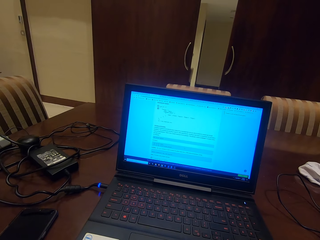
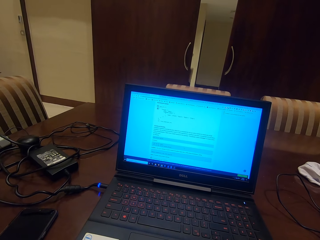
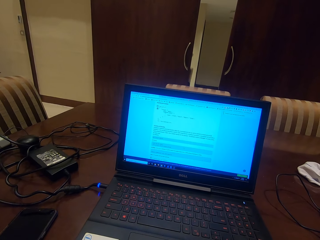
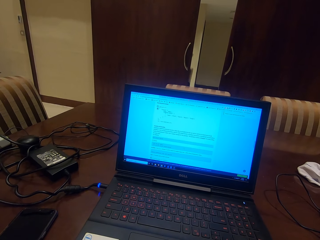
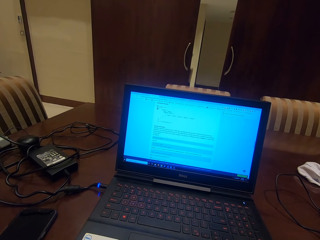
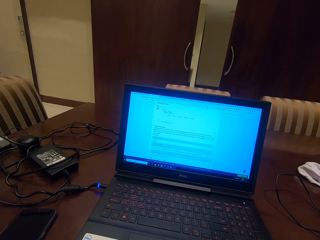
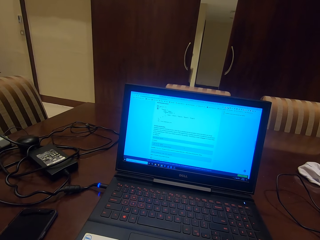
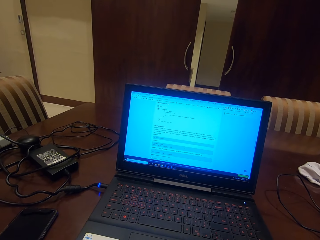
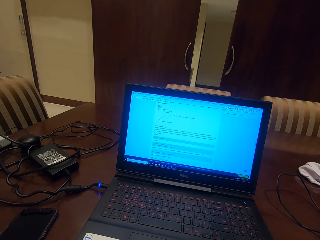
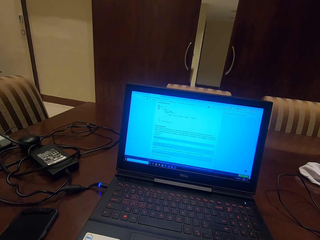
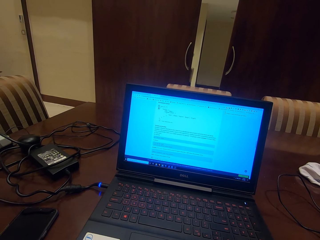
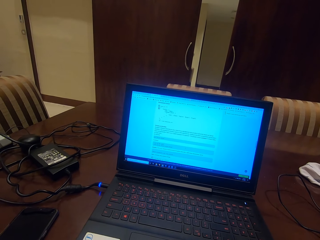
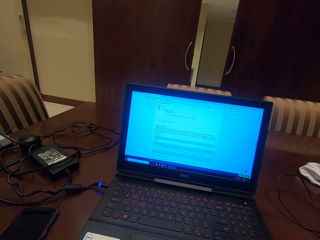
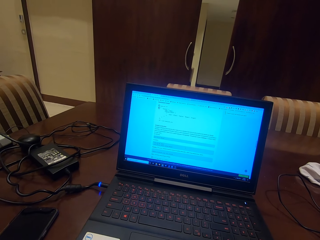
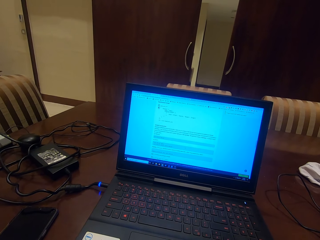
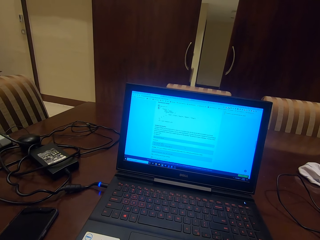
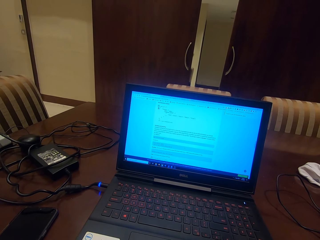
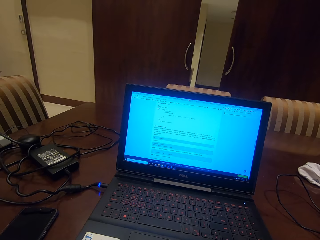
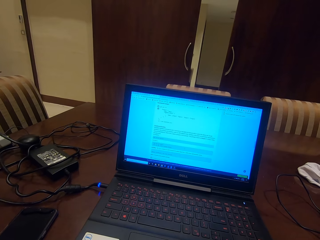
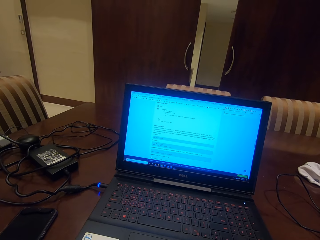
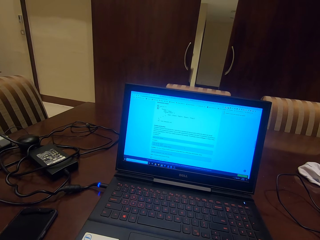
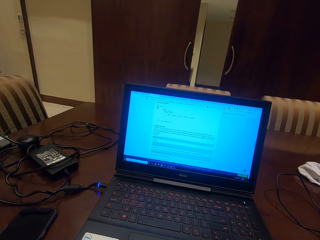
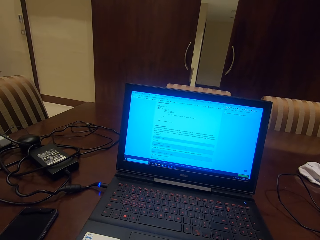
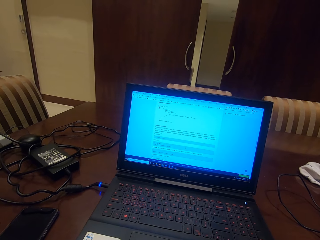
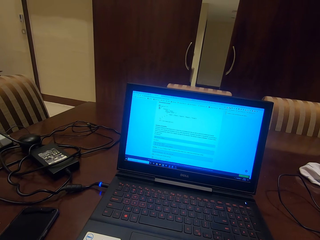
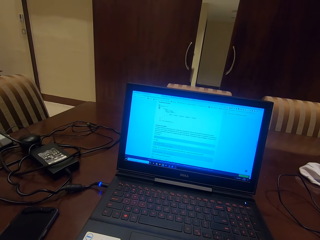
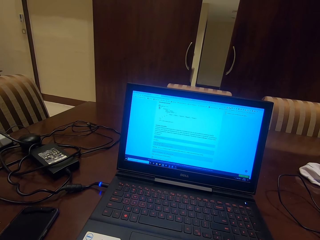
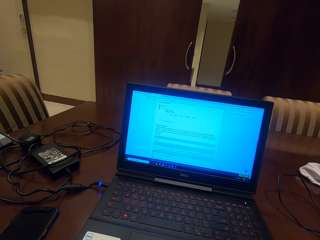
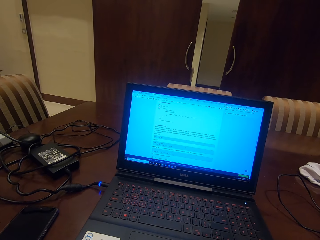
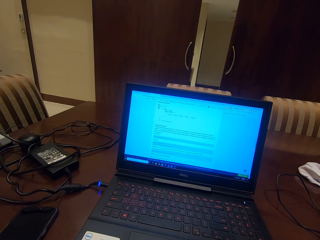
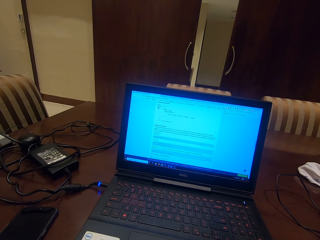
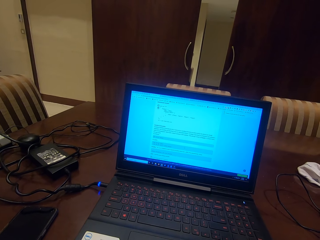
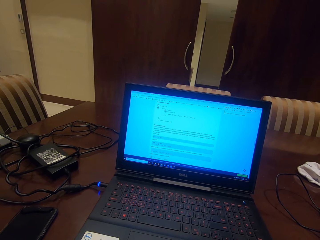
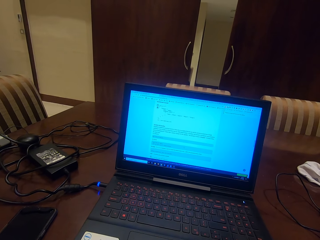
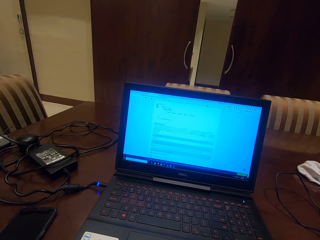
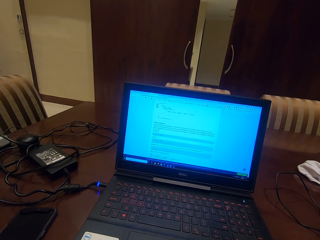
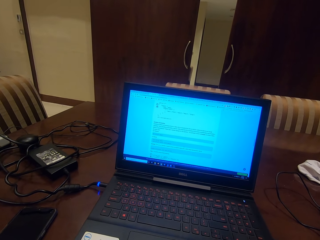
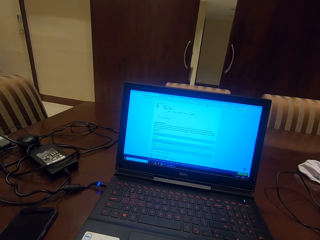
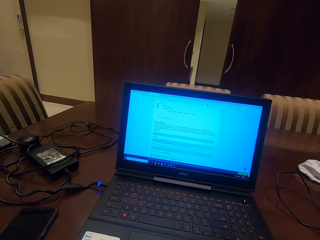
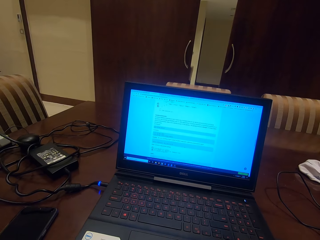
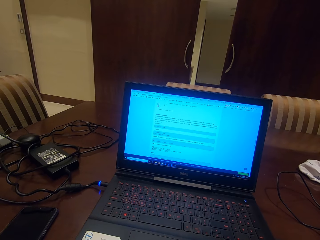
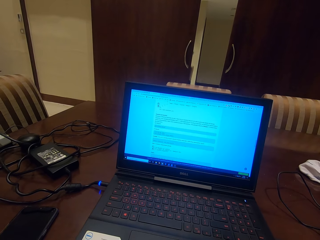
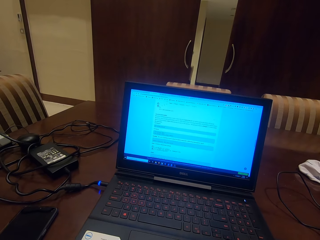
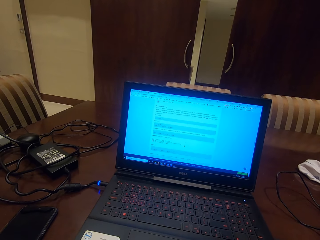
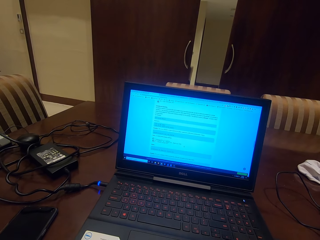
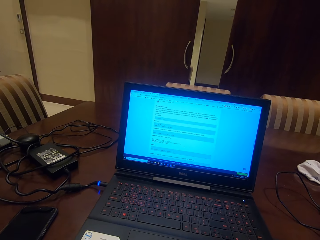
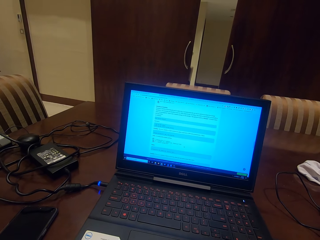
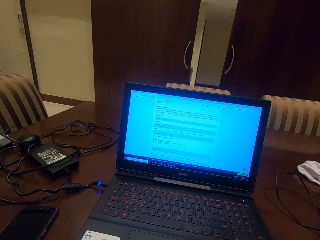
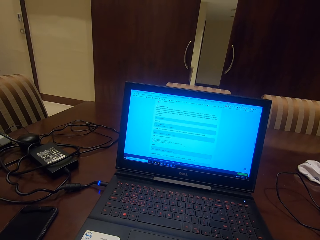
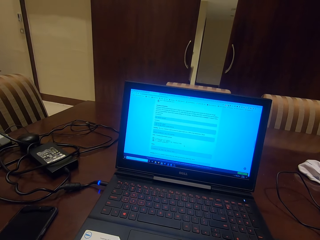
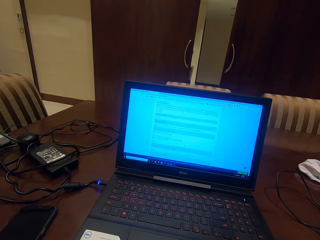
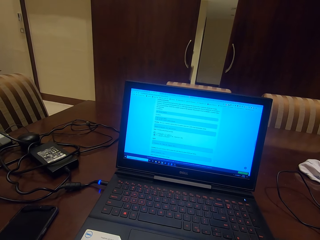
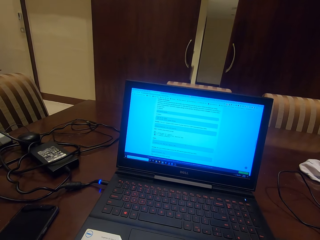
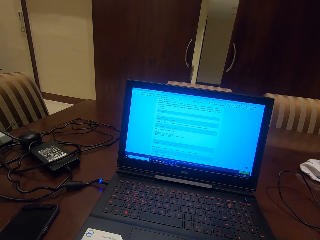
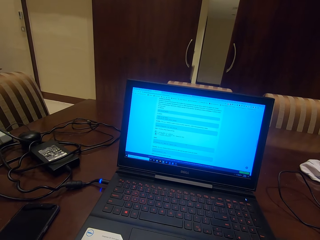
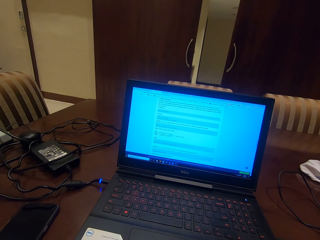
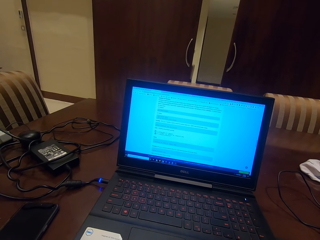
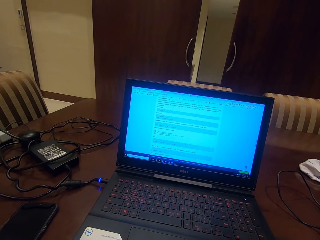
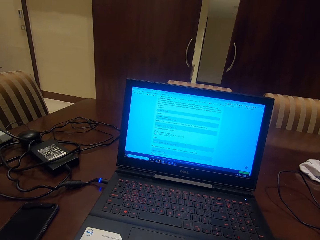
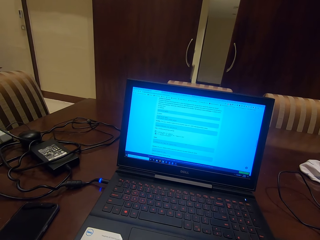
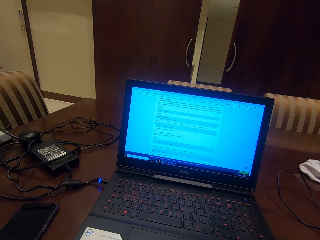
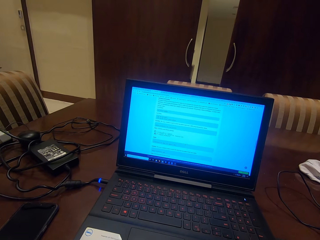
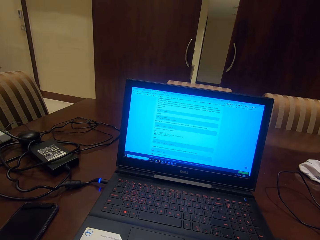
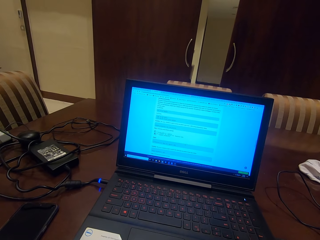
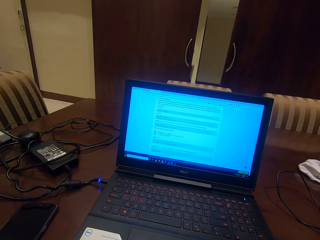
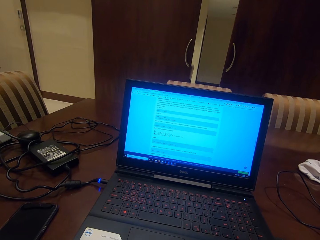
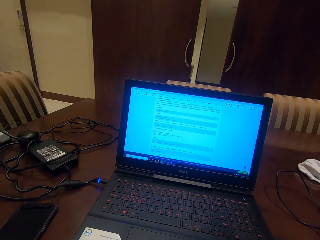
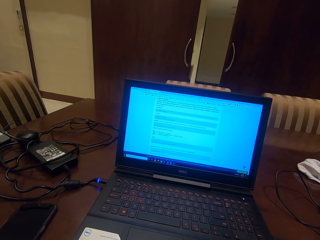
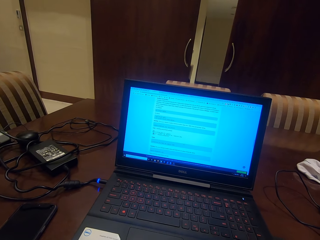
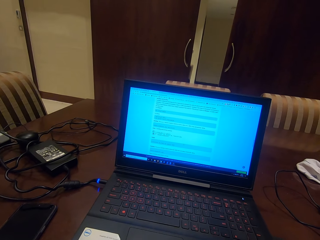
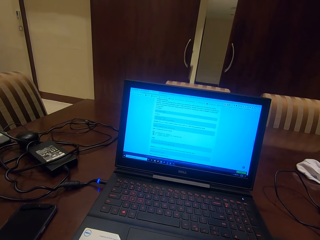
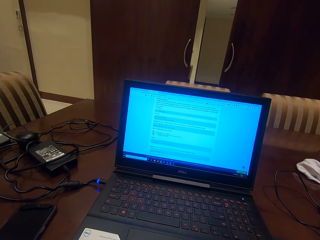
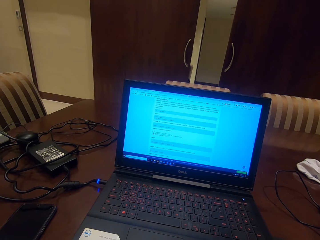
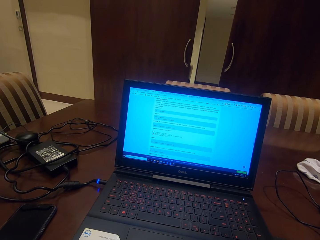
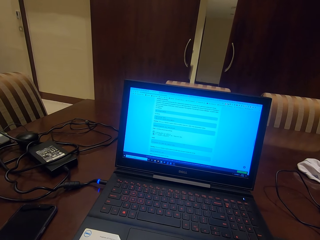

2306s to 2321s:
The camera wearer scrolls down a page on a laptop. They operate the laptop. They read a page on the laptop.

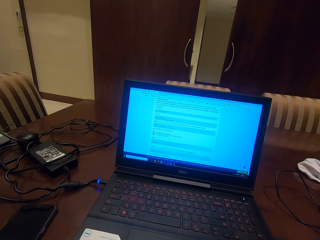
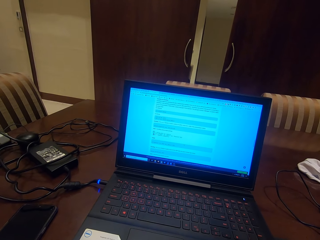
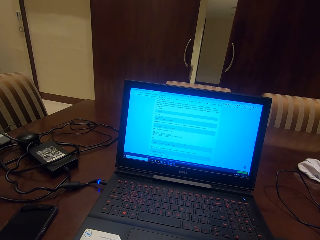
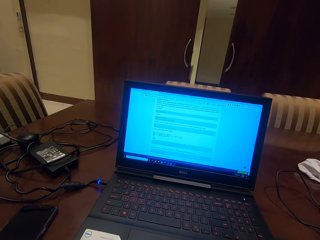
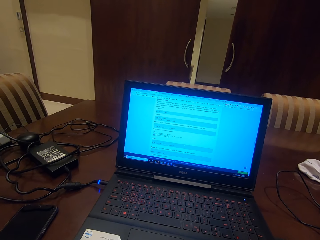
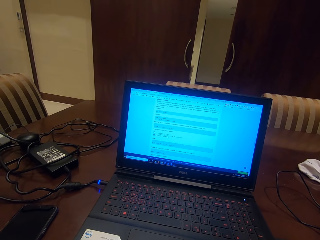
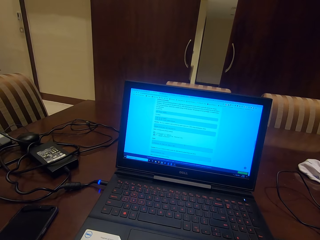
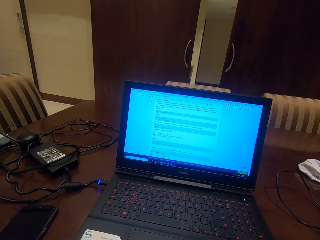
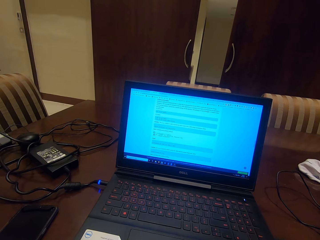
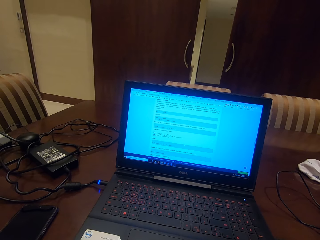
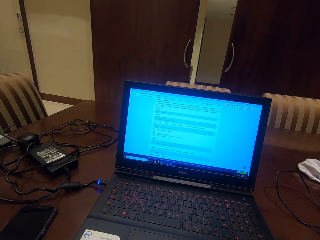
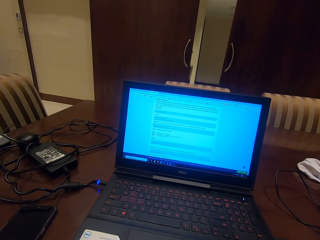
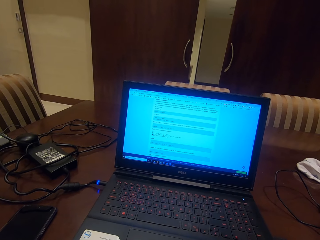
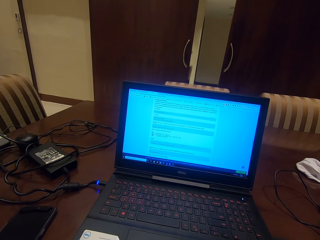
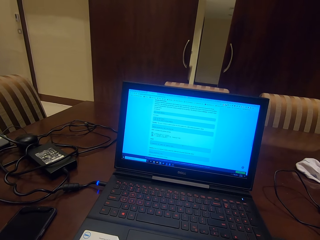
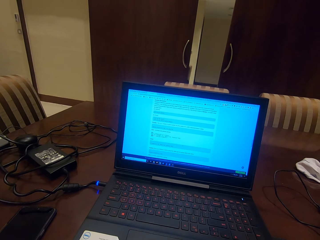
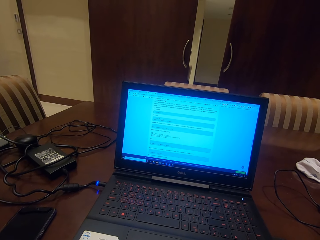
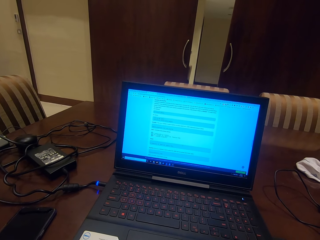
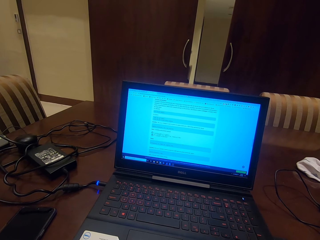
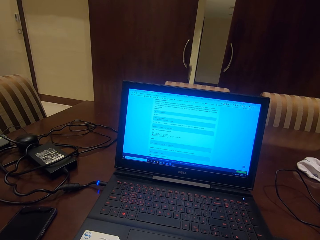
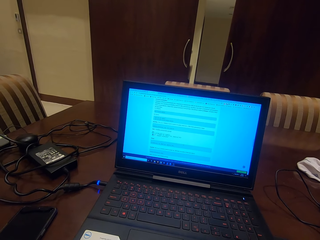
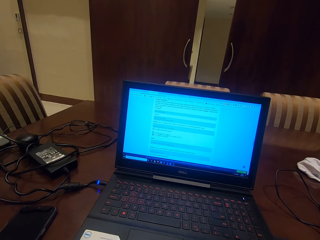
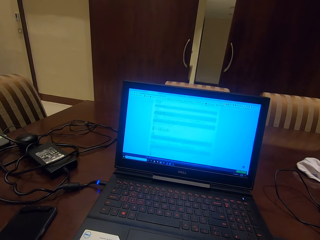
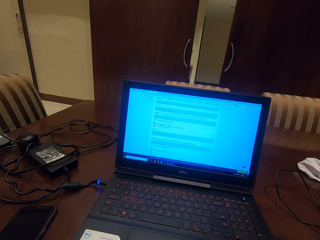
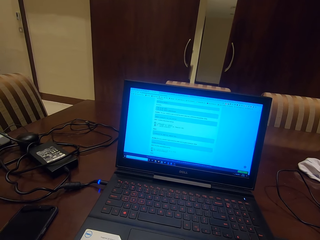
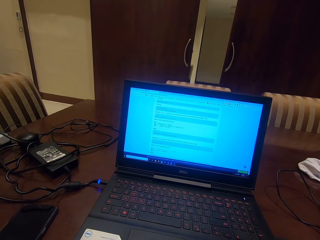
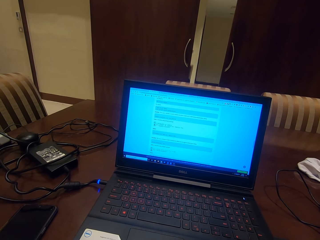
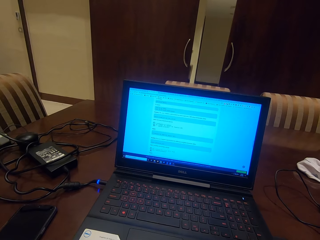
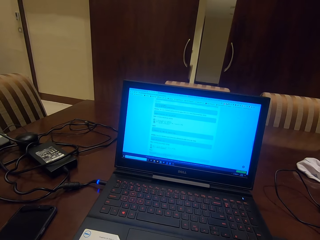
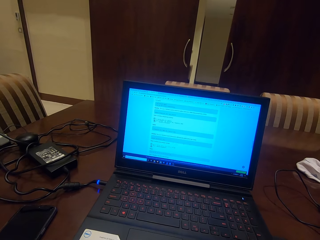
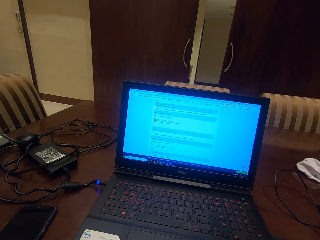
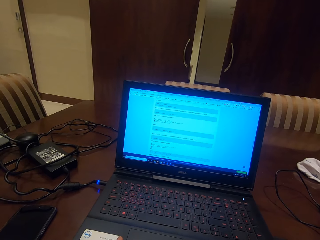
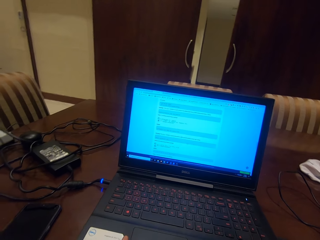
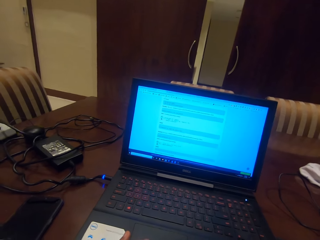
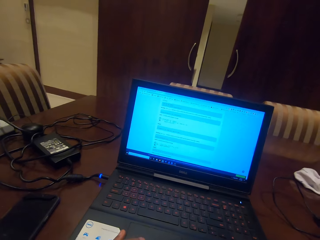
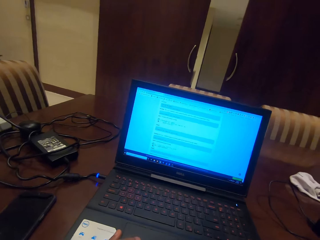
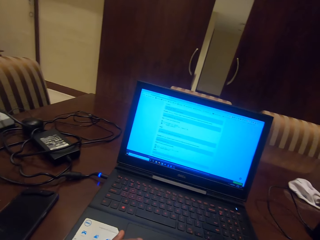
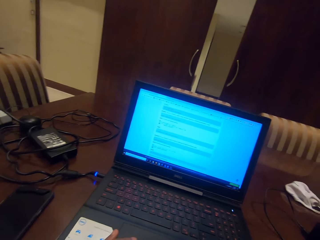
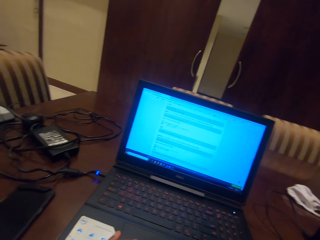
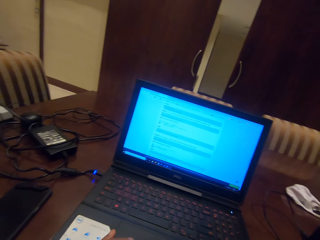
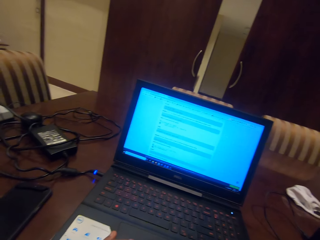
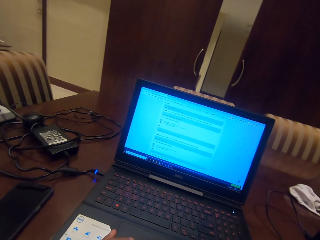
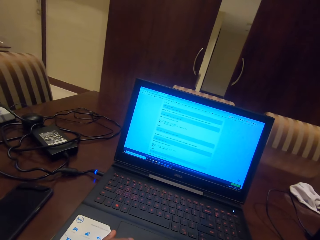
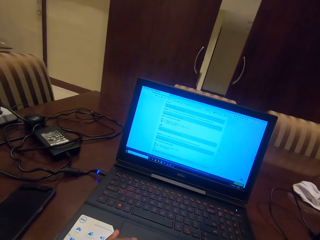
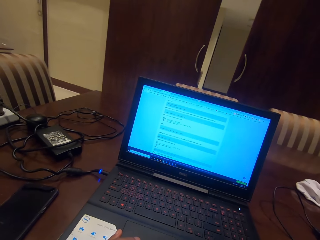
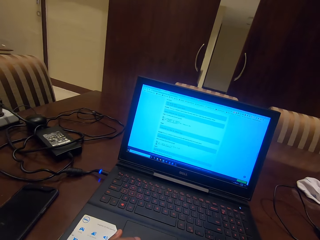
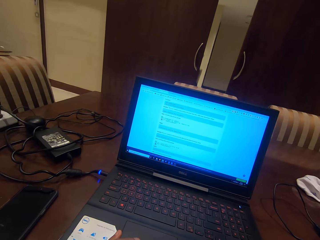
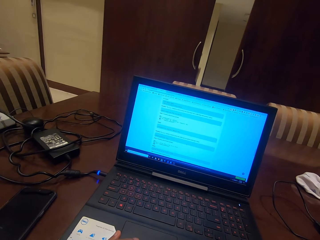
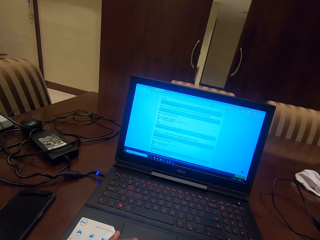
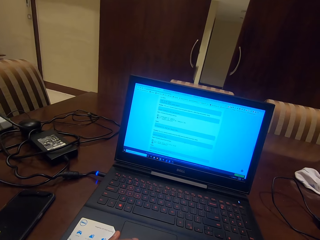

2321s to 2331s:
The camera wearer scrolls down a page on a laptop. They read the page on the laptop.
